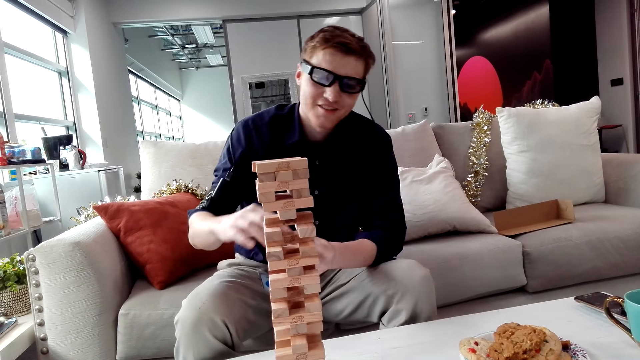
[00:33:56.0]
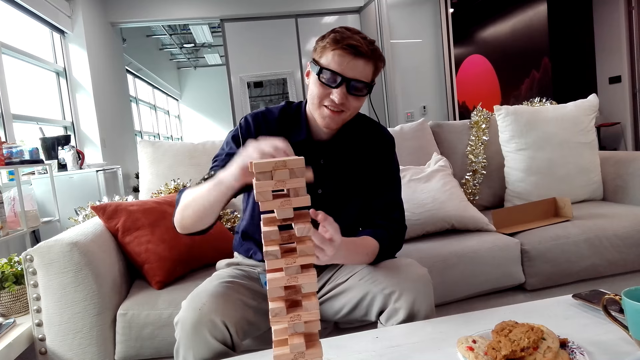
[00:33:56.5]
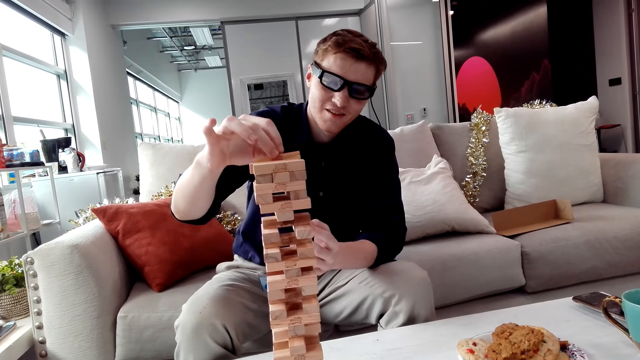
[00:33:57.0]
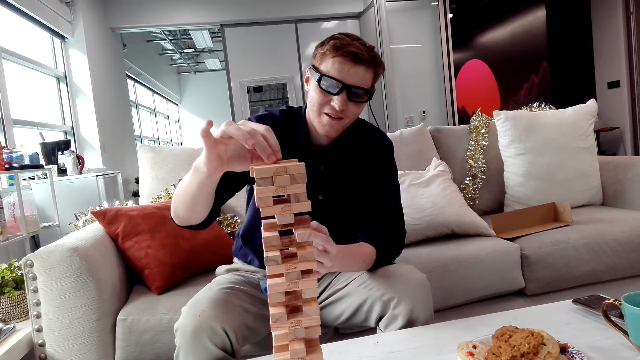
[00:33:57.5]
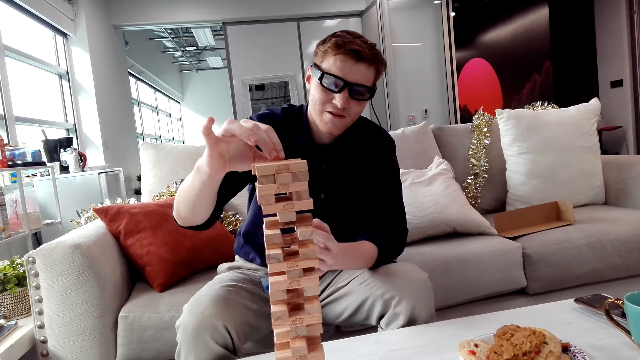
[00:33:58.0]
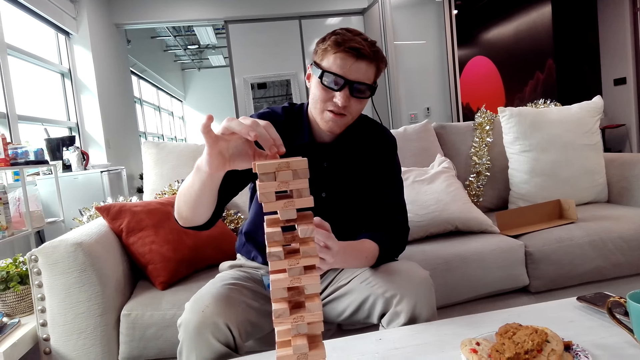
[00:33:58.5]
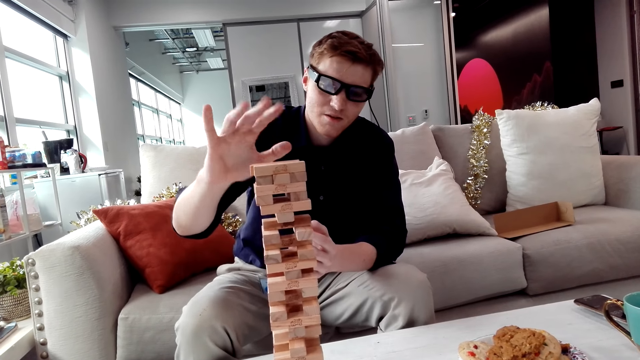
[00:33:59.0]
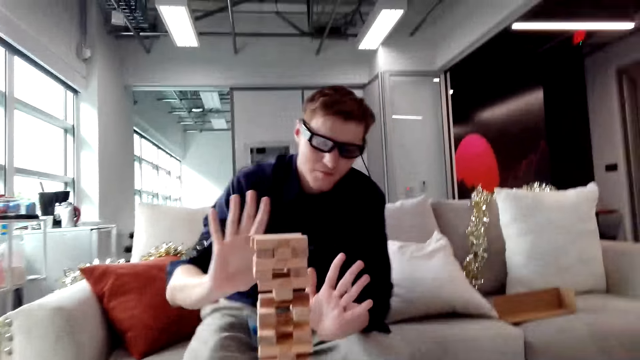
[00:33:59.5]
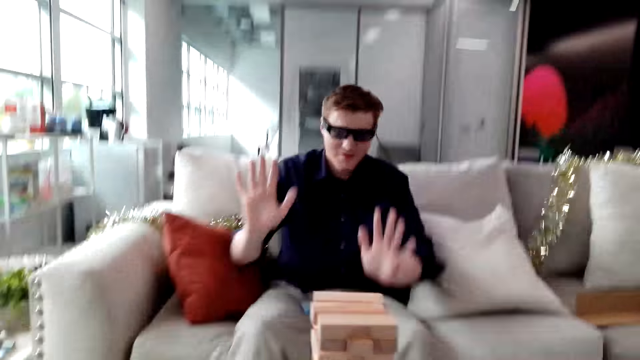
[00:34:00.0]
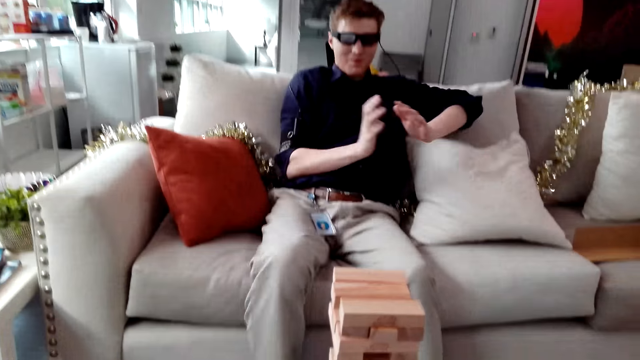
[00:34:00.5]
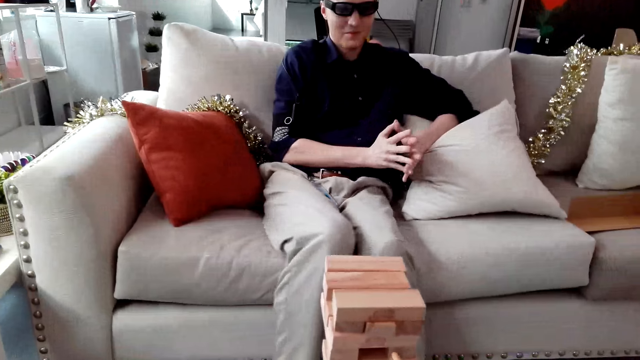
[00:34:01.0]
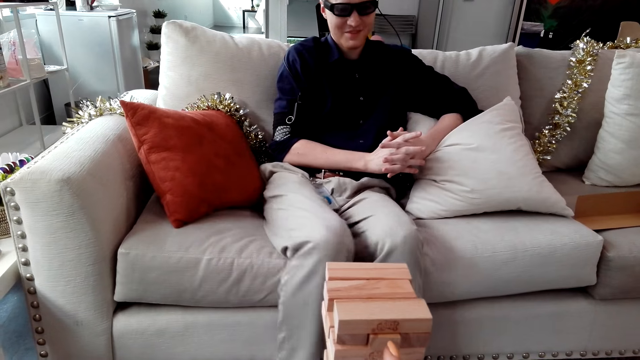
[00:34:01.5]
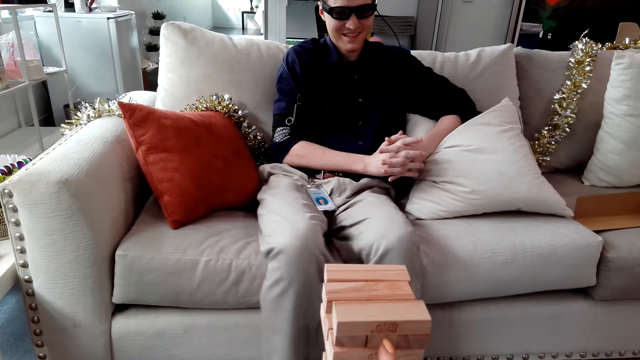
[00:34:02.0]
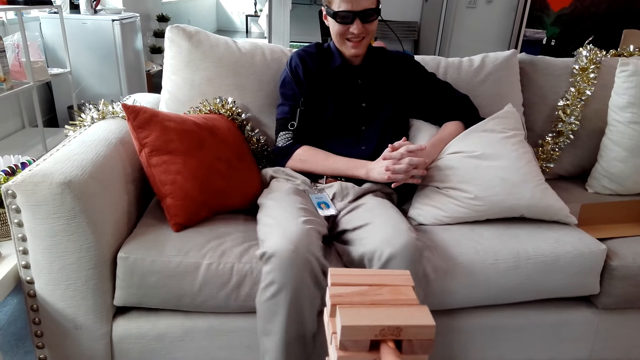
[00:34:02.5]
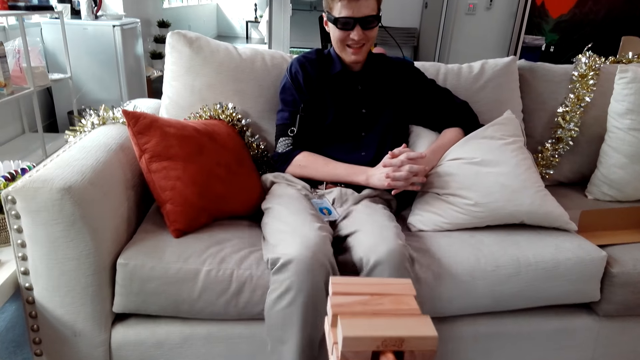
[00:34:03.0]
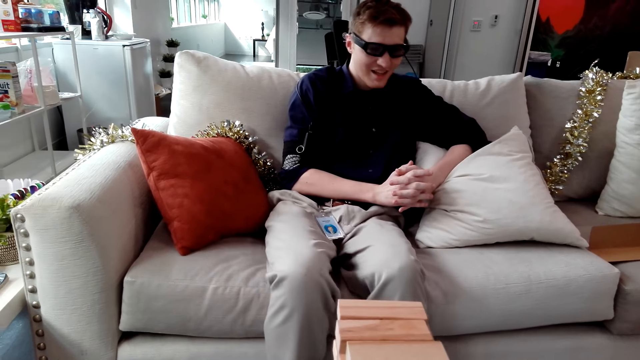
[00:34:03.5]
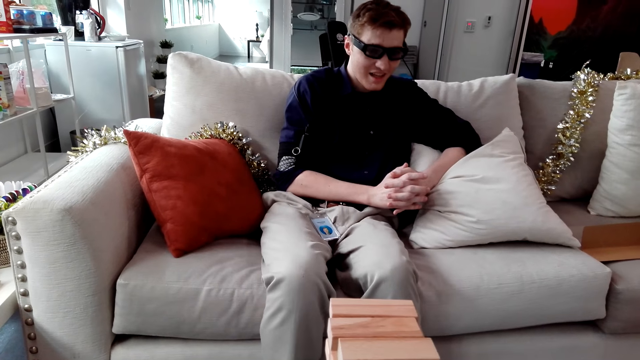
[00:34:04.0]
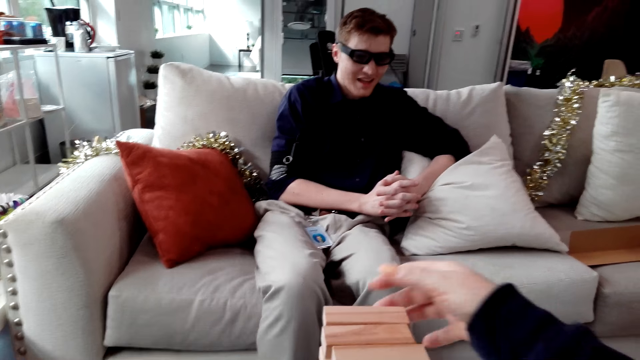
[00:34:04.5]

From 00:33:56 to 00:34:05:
A man puts a Jenga block on a tower.

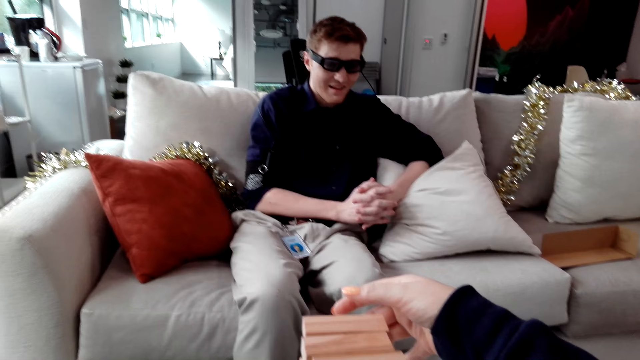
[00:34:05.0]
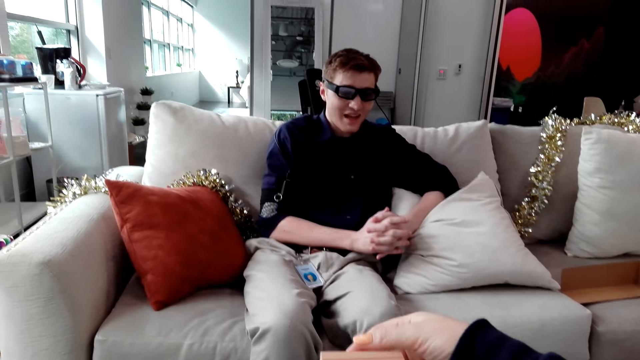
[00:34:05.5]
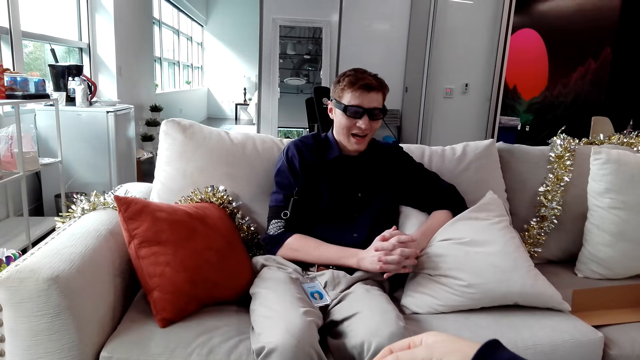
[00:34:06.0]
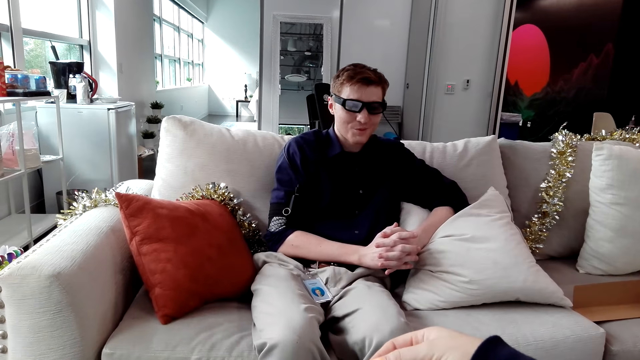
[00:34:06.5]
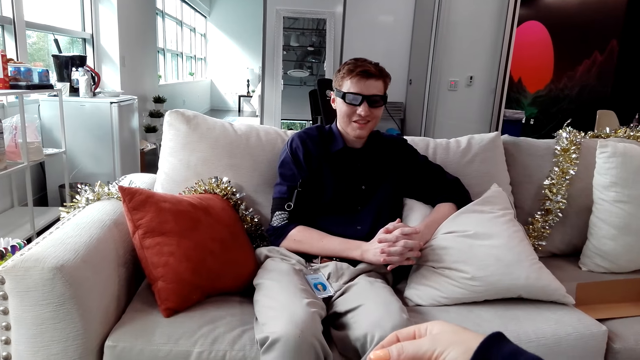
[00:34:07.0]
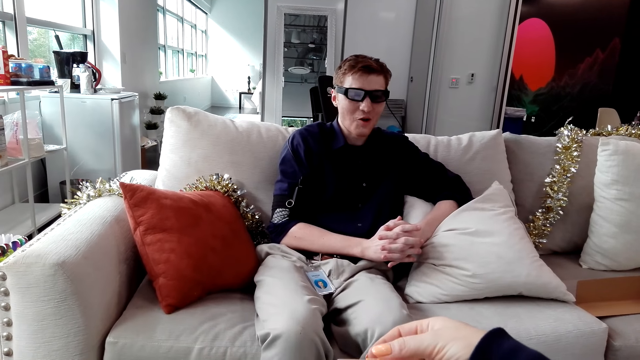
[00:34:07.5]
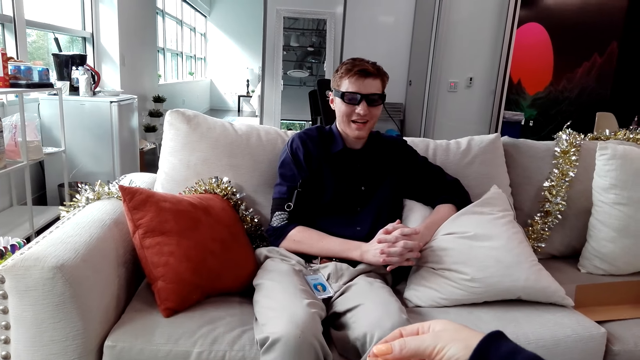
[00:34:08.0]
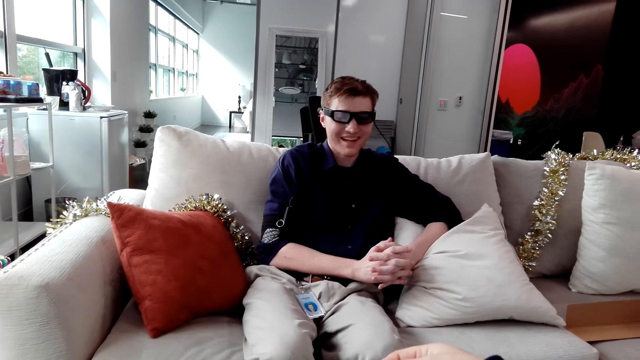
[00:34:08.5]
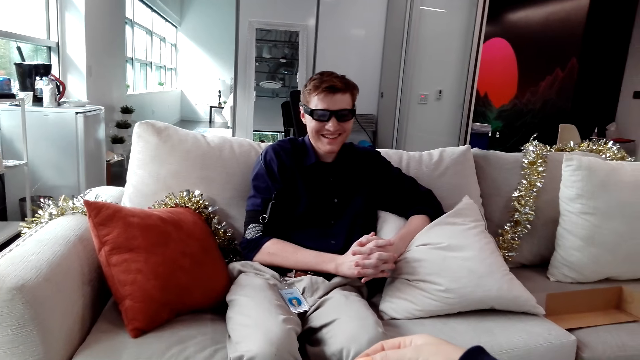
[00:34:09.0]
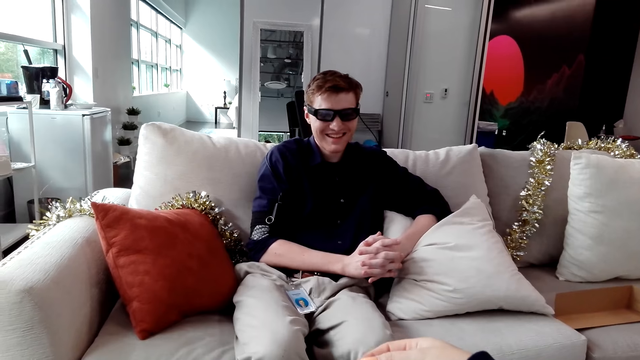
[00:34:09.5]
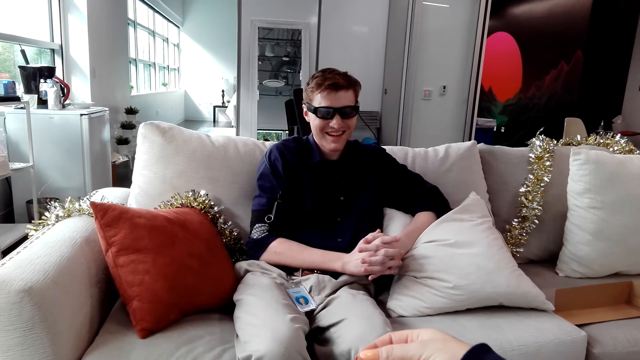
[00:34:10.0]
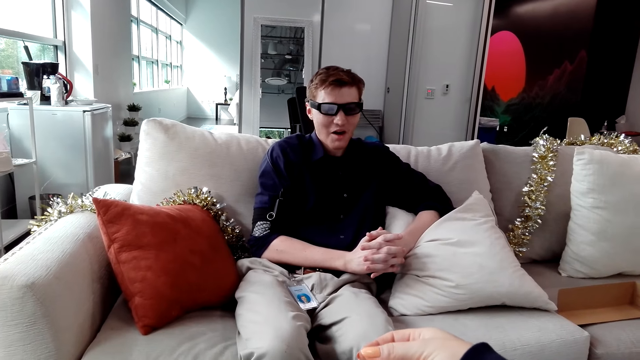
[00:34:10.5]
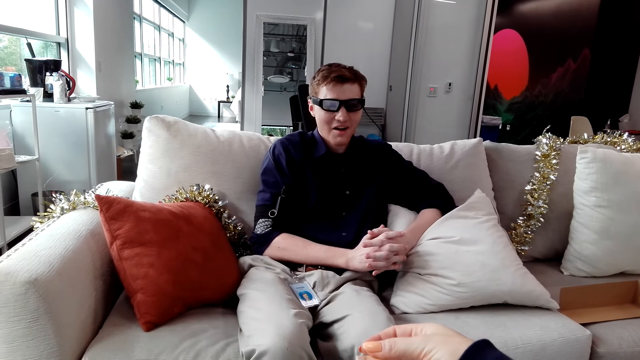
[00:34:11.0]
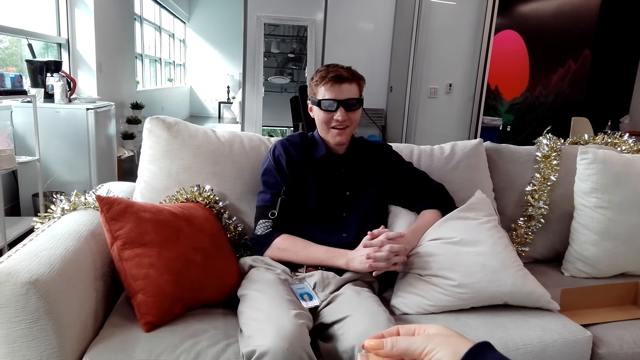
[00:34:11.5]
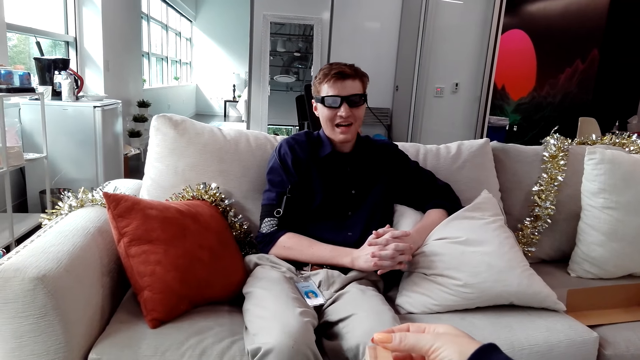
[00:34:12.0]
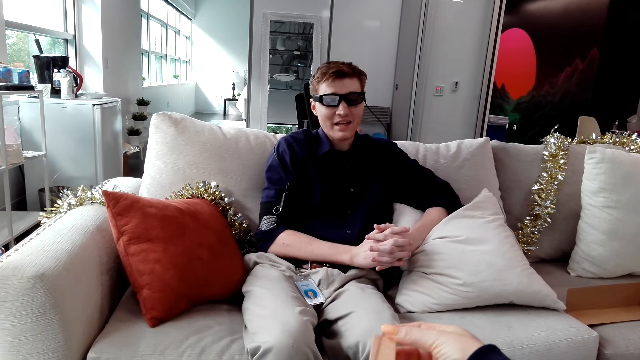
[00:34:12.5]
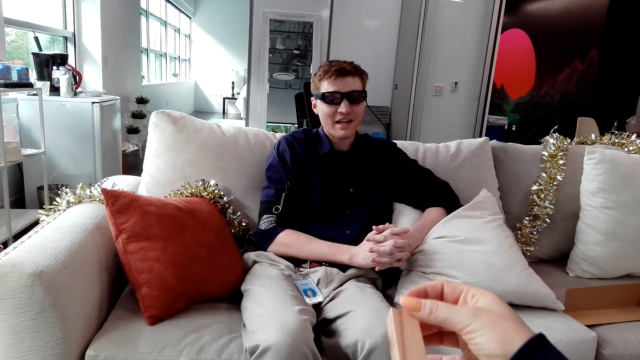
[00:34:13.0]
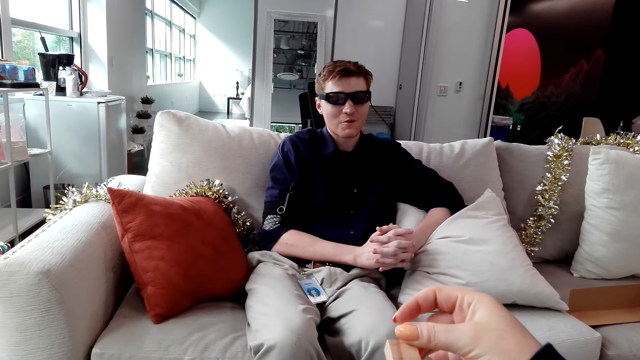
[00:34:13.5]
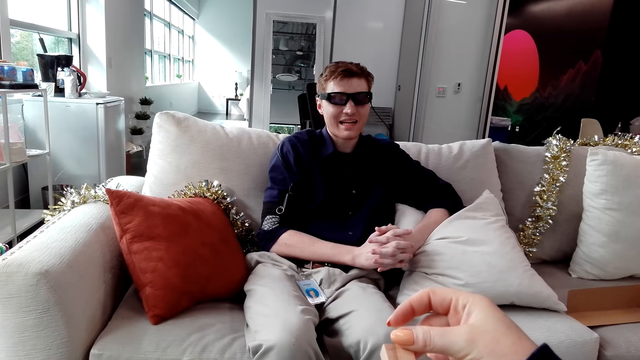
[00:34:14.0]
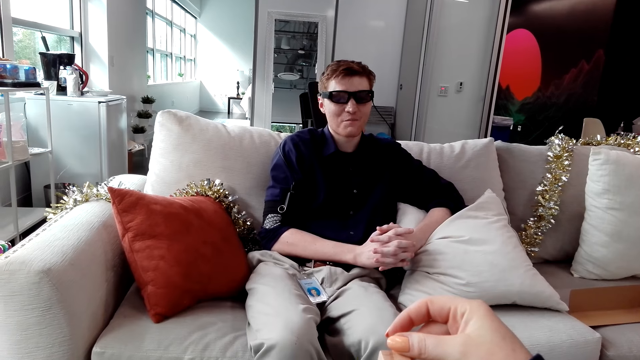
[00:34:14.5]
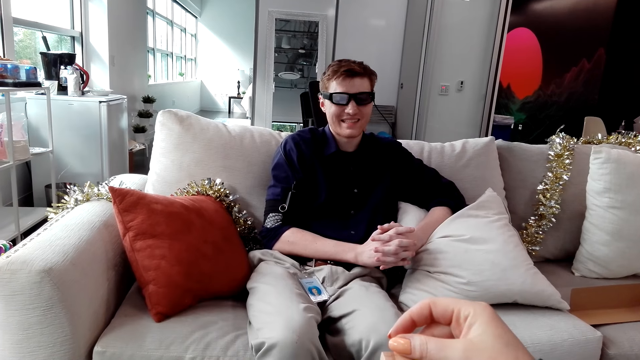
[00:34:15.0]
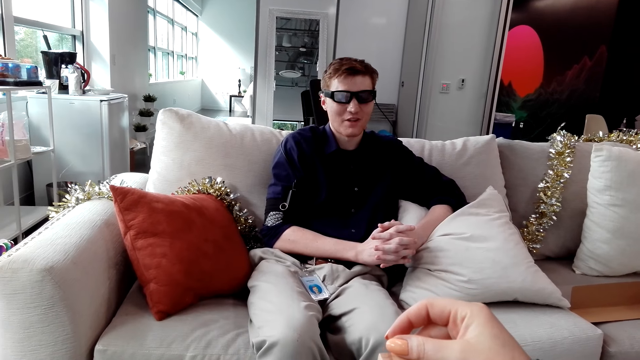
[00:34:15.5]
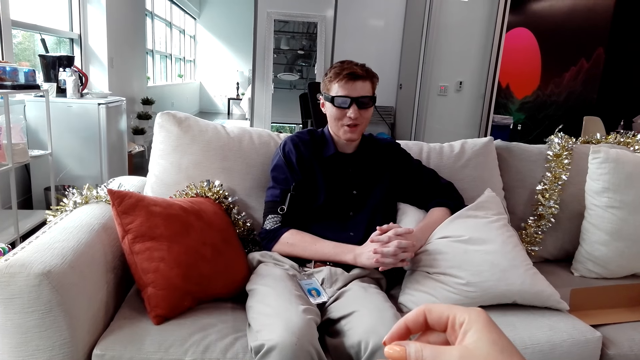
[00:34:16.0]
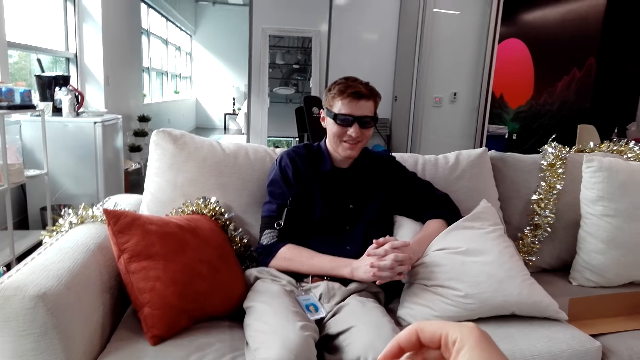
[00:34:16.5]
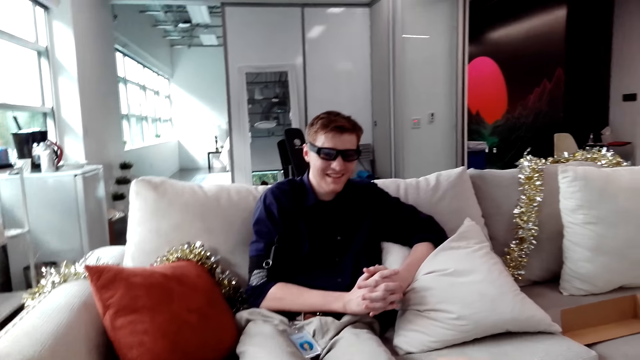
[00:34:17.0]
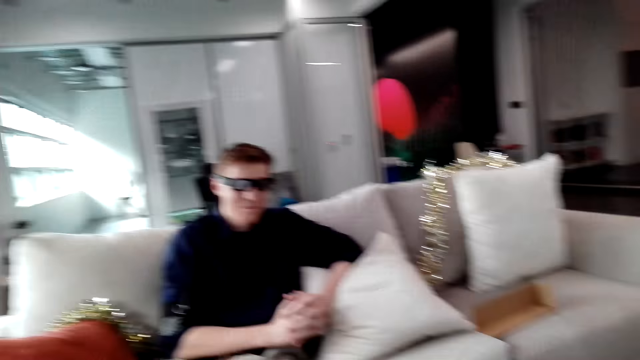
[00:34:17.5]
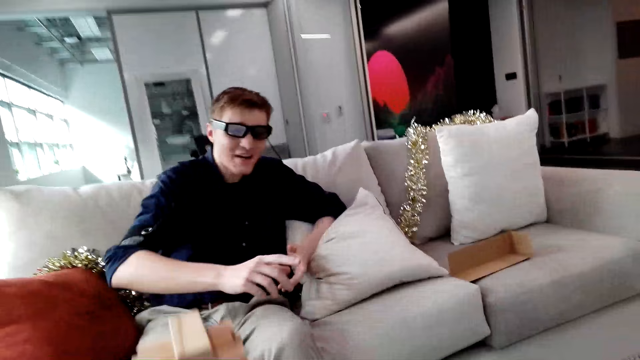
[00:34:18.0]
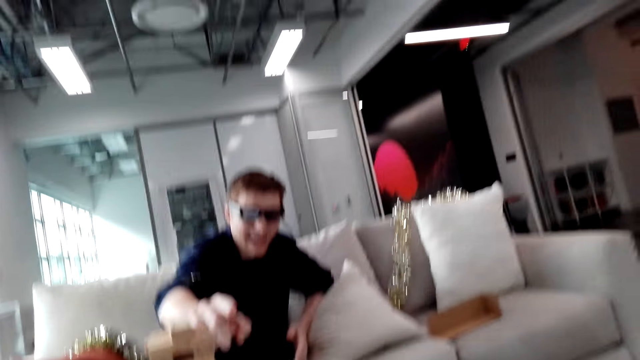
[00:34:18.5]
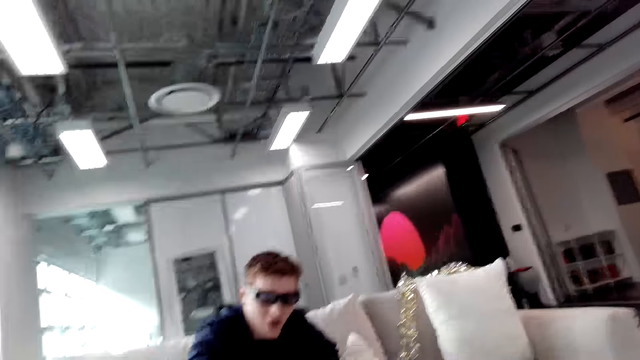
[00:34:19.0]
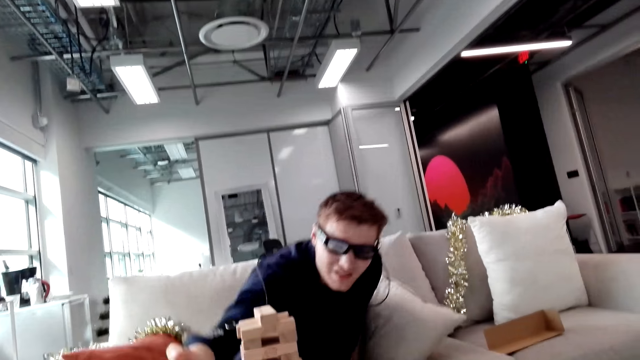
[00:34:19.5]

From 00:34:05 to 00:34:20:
The camera wearer removes the Jenga block. They touch the Jenga tower. They put the Jenga block on the tower.
